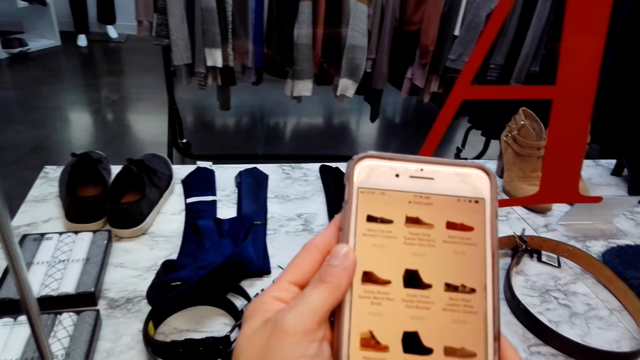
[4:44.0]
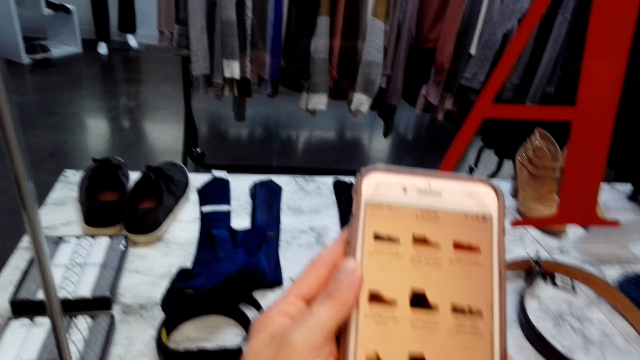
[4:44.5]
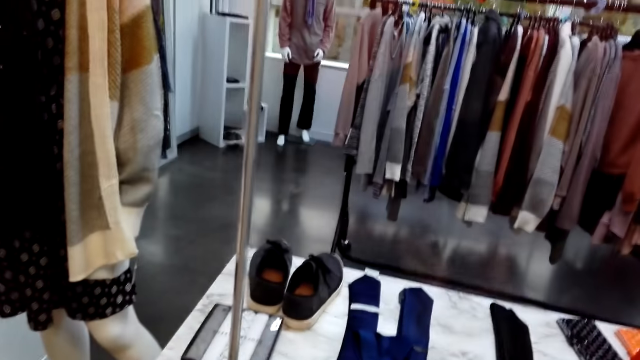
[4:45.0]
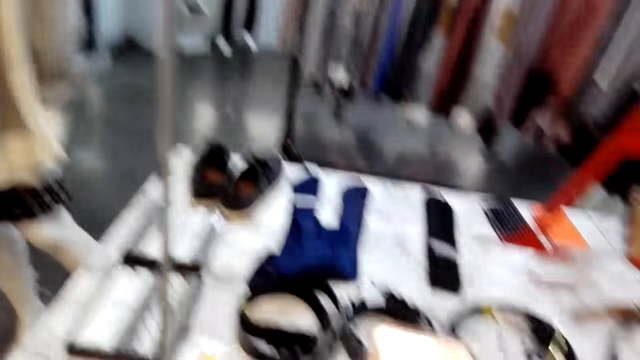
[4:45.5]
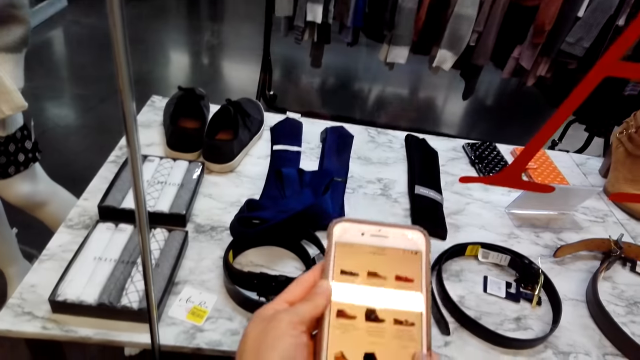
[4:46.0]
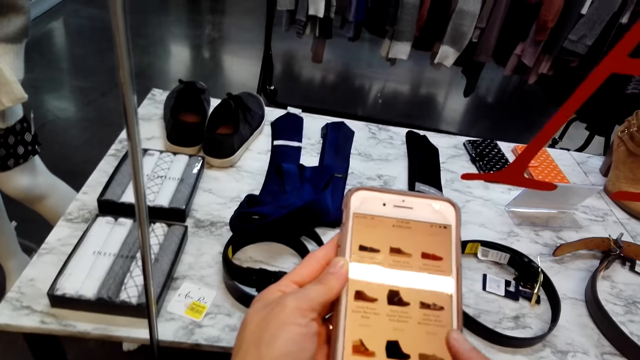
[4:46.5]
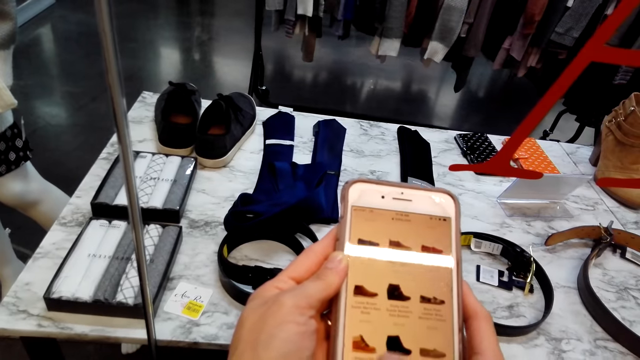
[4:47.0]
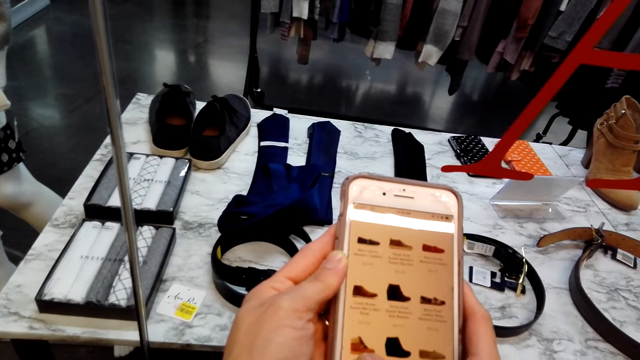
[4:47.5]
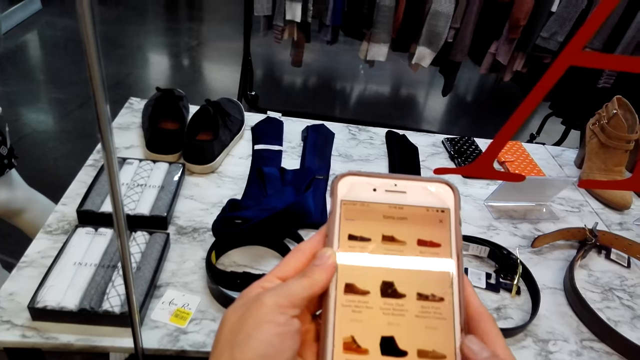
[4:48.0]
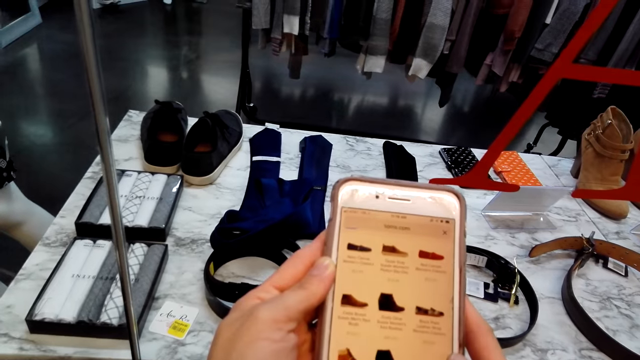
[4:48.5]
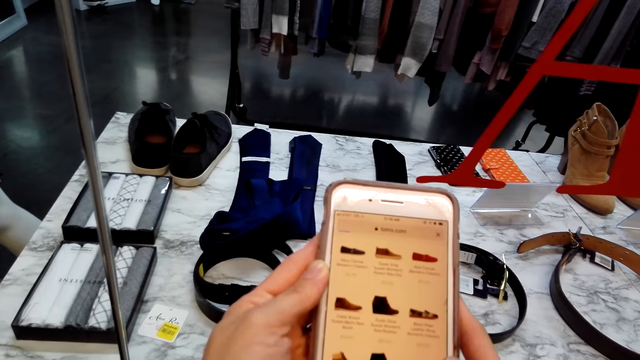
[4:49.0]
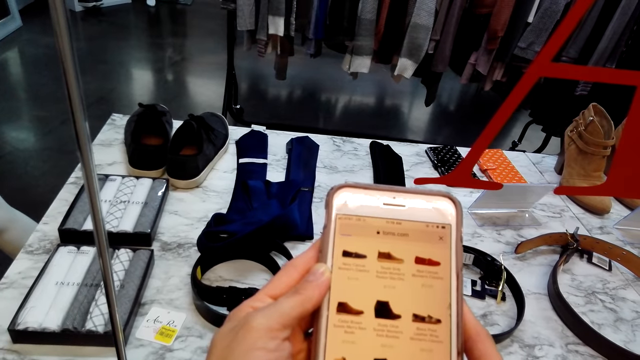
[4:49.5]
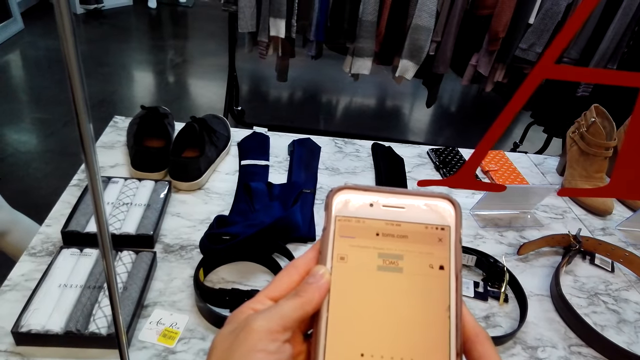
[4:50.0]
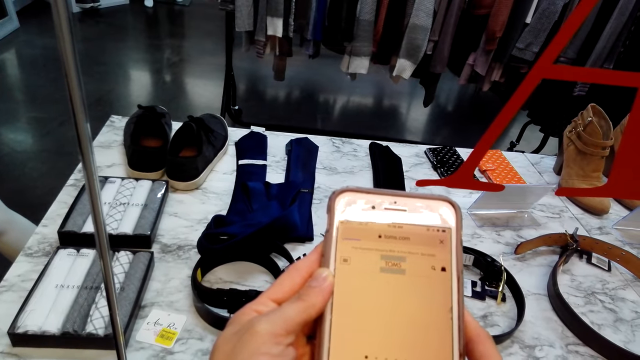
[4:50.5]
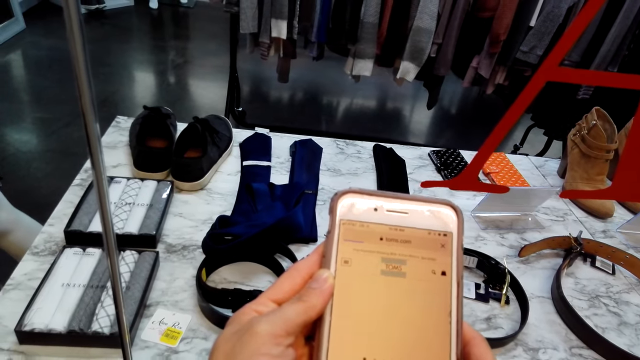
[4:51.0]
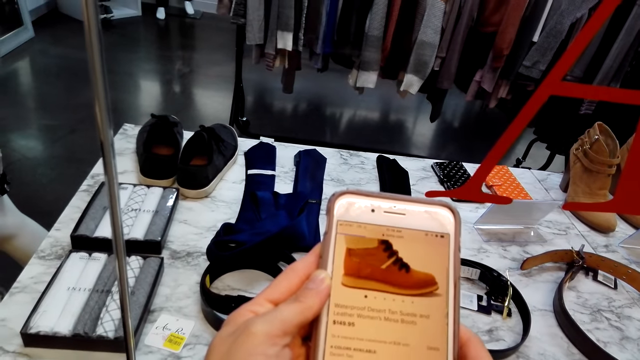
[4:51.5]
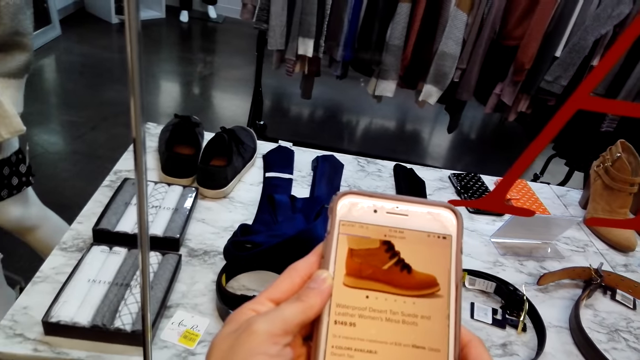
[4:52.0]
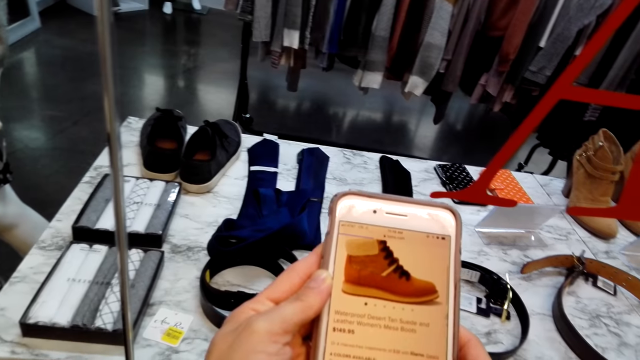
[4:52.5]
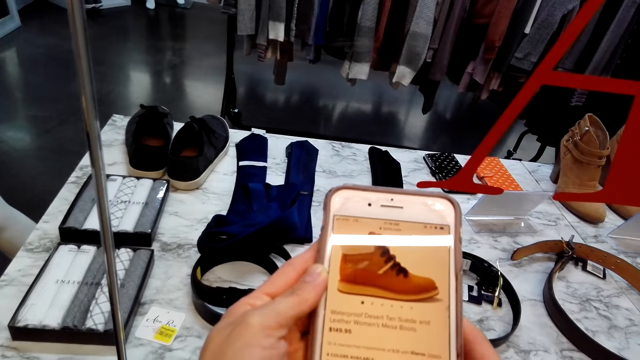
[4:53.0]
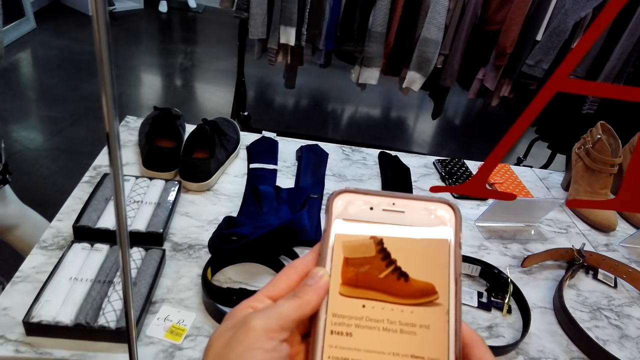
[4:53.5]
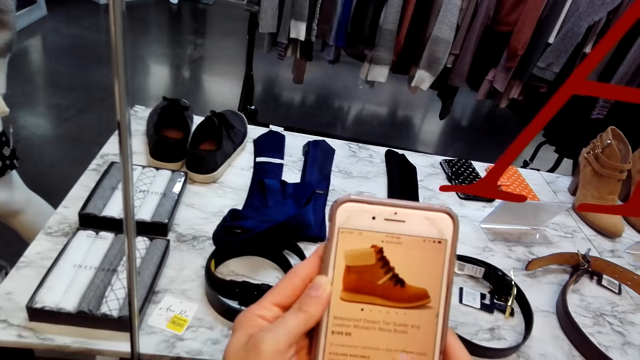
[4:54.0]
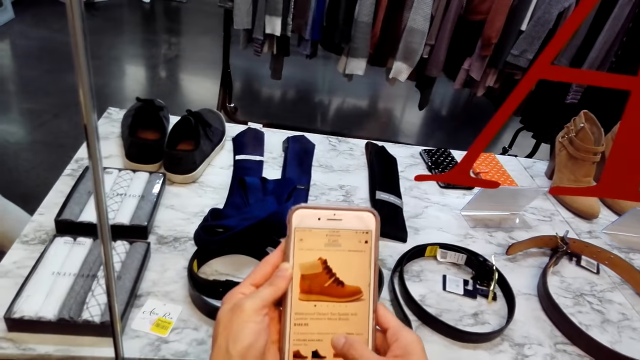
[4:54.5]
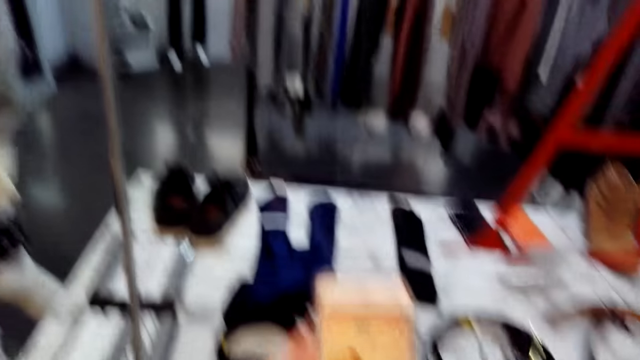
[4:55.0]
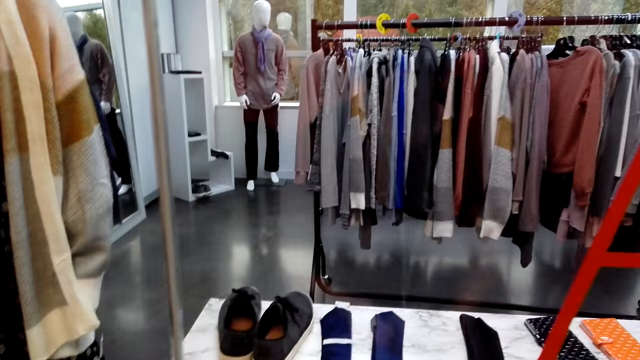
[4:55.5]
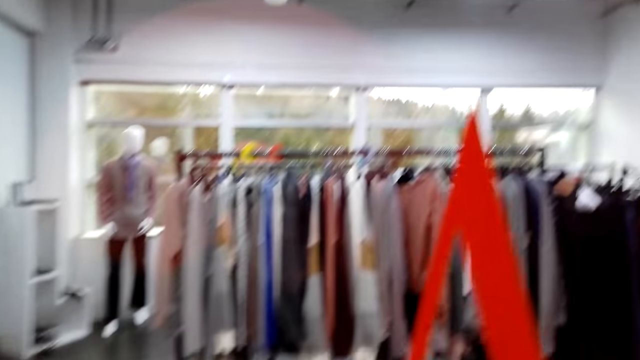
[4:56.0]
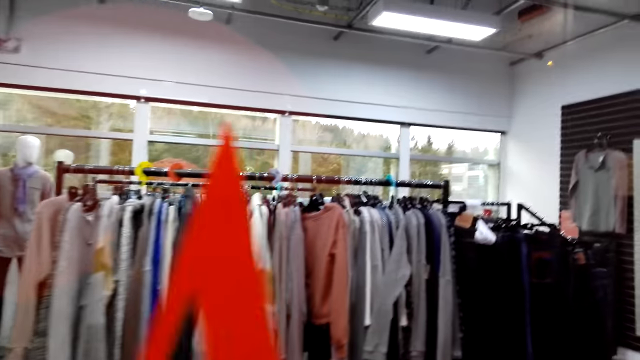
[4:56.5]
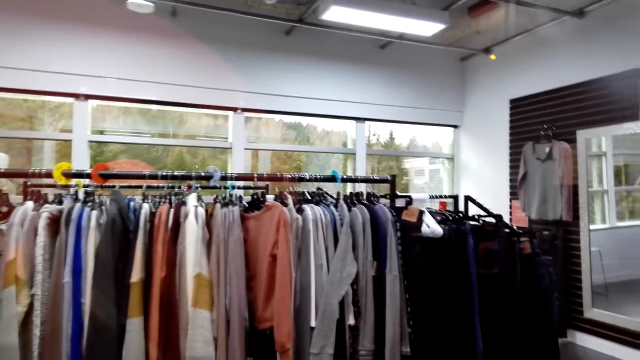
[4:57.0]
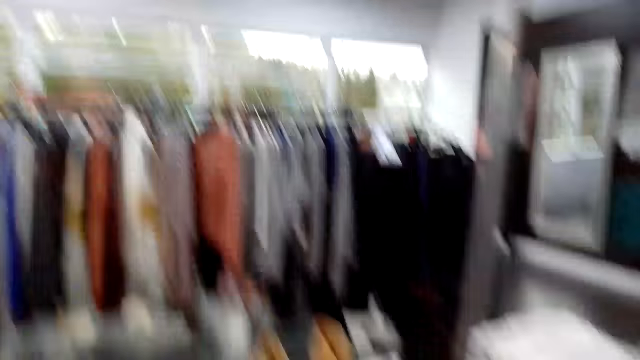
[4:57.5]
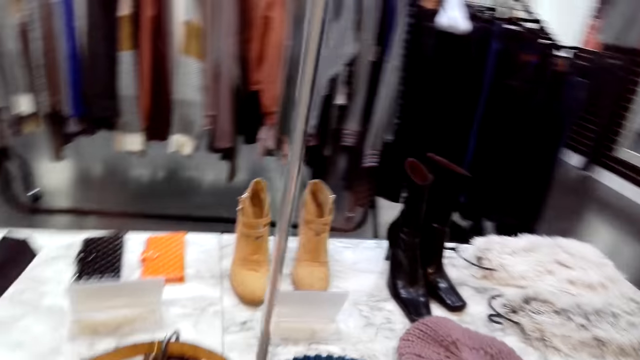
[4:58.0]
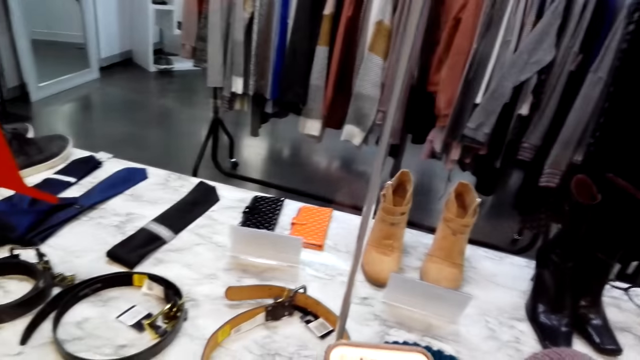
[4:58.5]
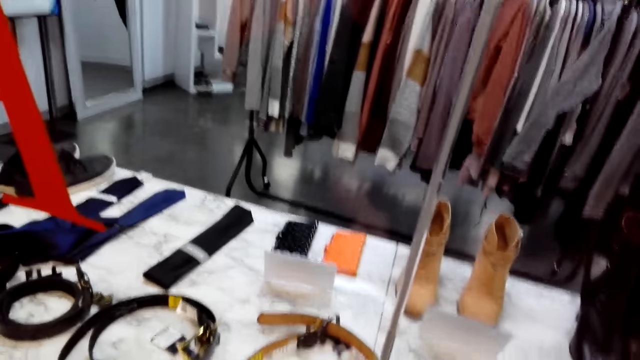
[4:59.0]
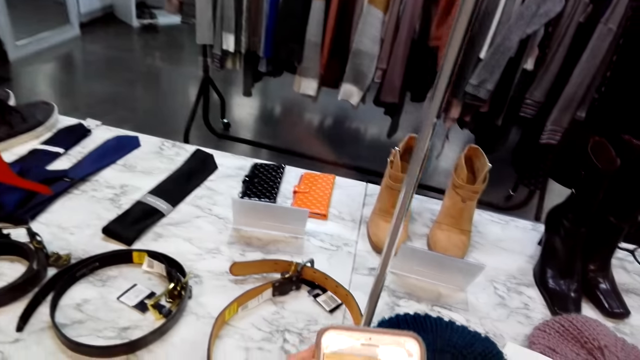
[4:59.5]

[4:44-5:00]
The camera wearer looks forward. They look around. They walk right.

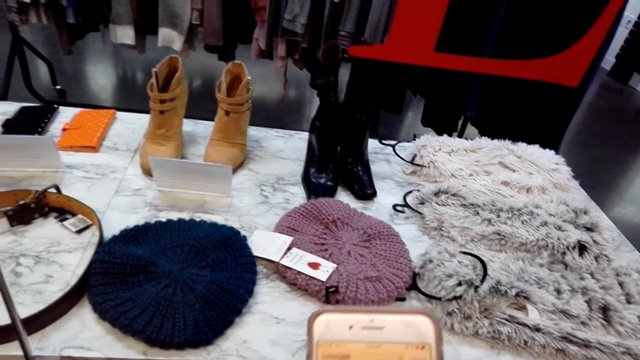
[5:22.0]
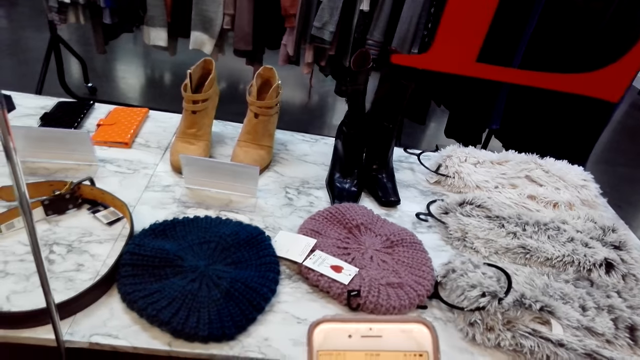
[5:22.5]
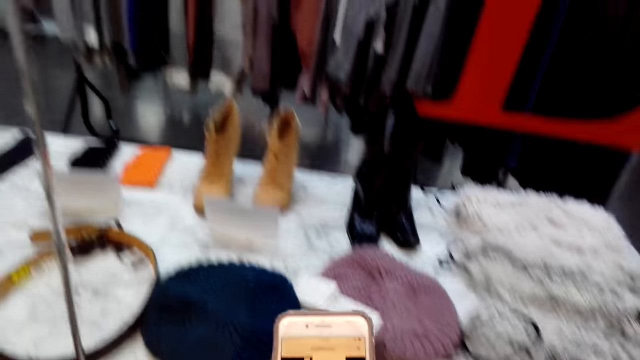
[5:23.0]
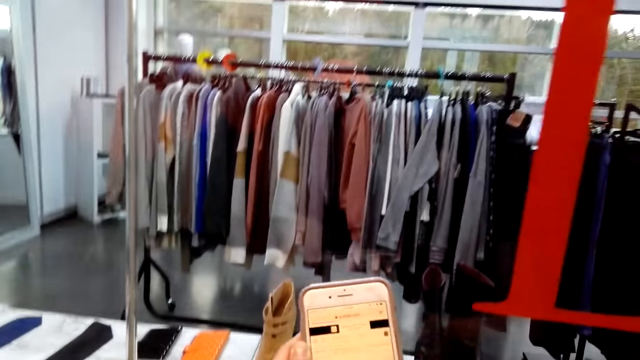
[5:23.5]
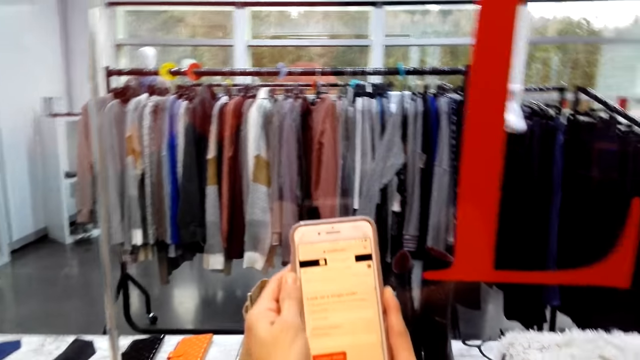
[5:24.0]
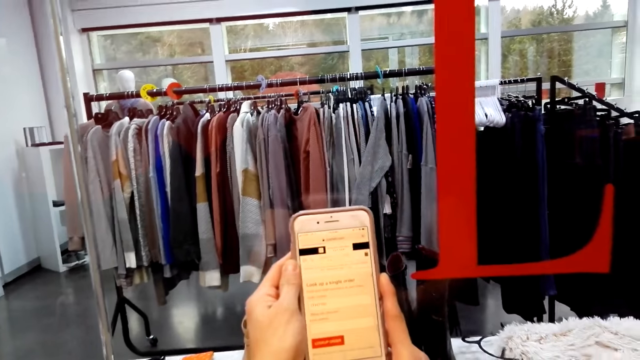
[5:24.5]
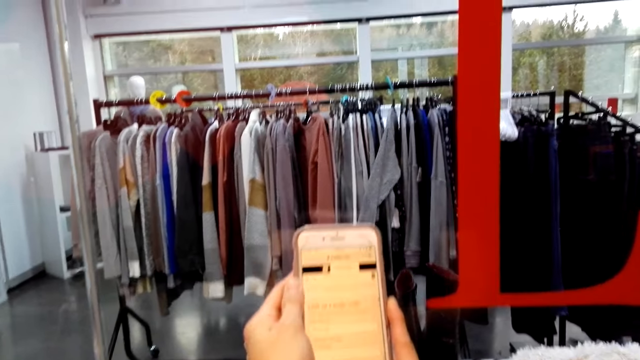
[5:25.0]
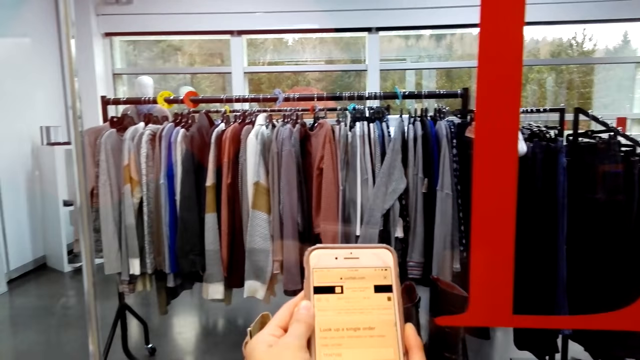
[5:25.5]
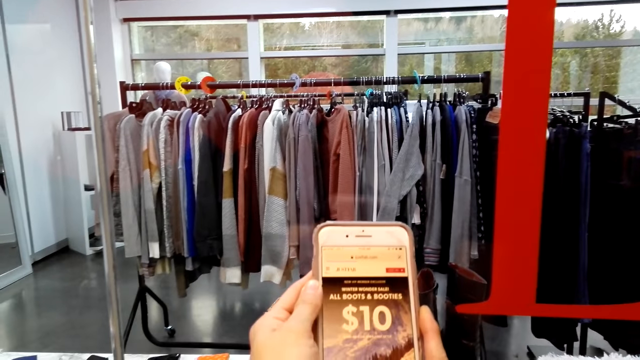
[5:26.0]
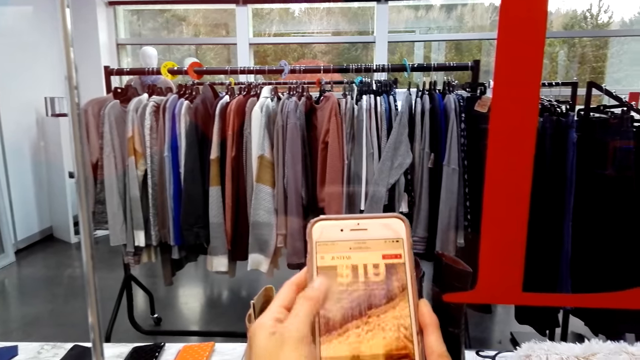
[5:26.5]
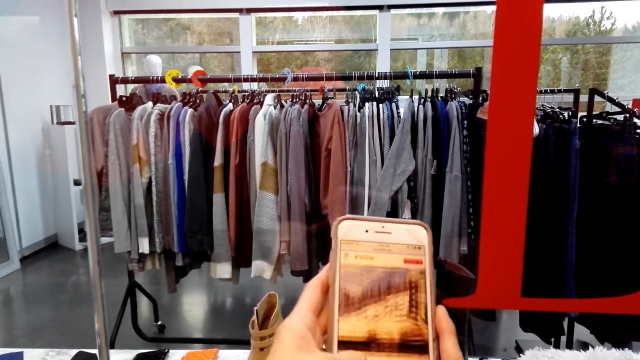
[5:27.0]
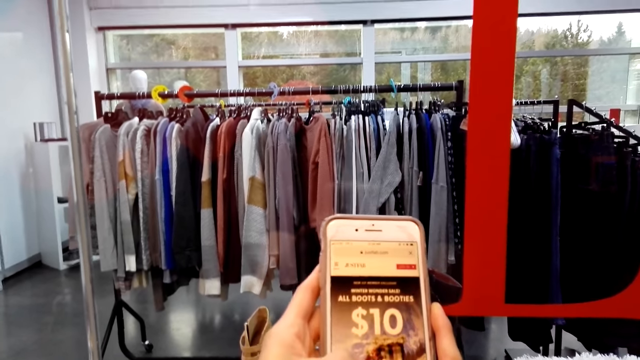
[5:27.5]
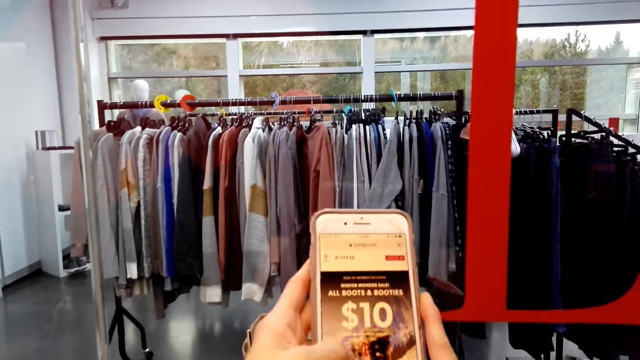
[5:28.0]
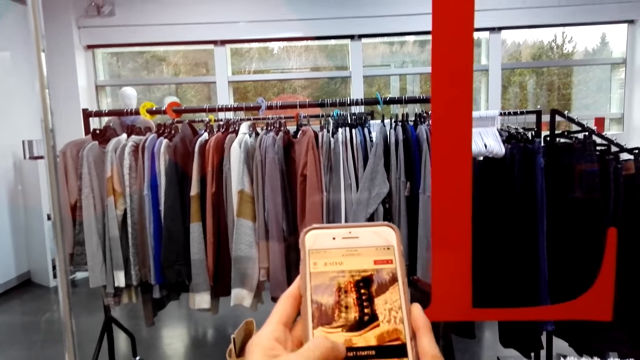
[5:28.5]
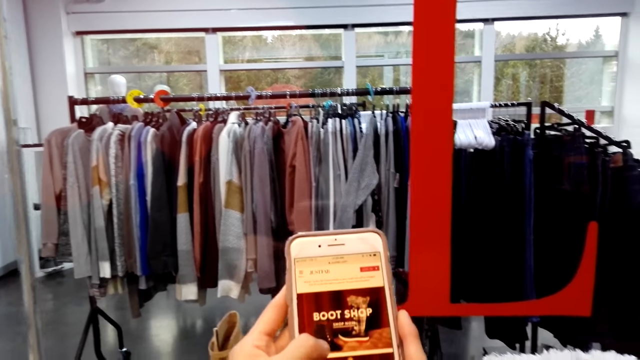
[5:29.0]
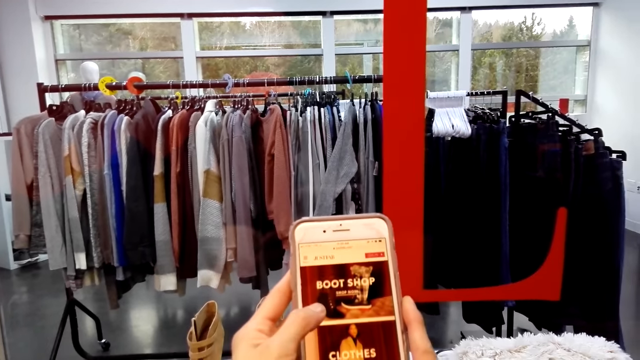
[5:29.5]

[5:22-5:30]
The camera wearer lifts a phone. They speak.
